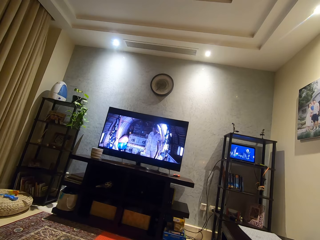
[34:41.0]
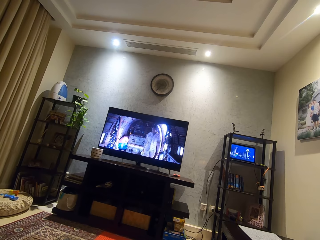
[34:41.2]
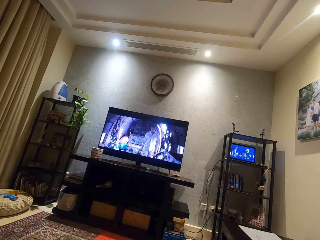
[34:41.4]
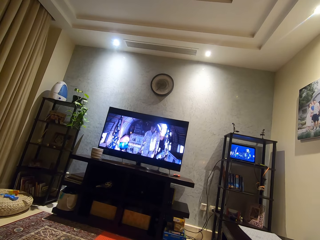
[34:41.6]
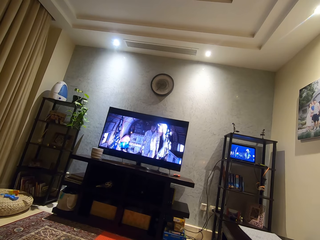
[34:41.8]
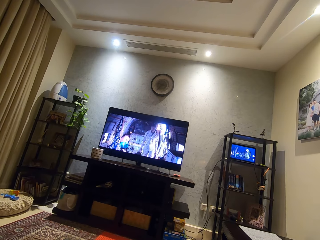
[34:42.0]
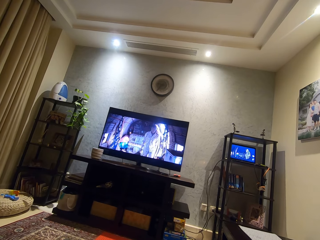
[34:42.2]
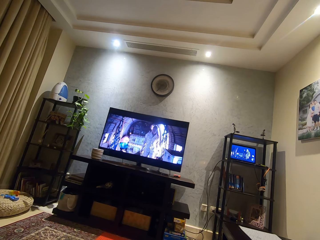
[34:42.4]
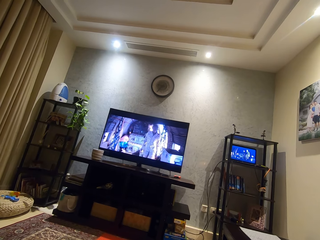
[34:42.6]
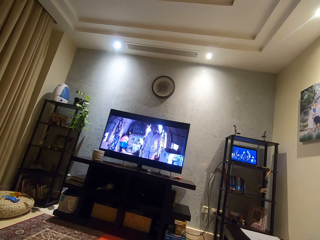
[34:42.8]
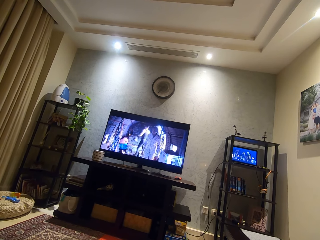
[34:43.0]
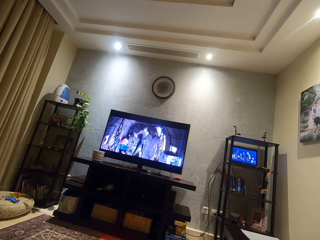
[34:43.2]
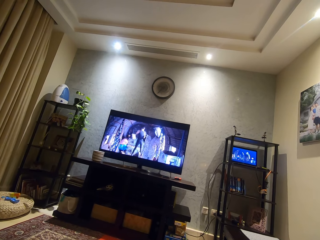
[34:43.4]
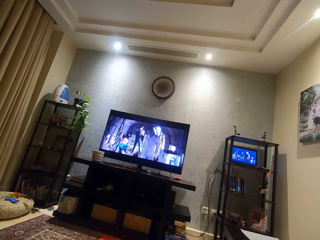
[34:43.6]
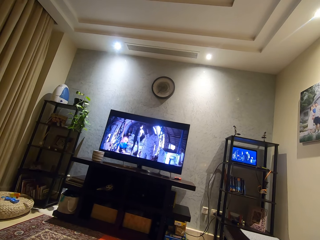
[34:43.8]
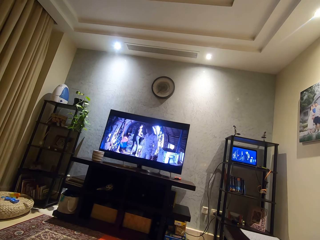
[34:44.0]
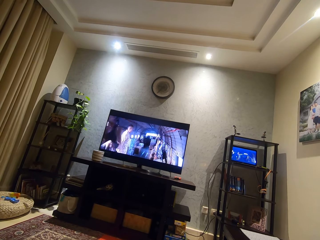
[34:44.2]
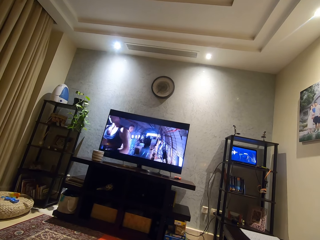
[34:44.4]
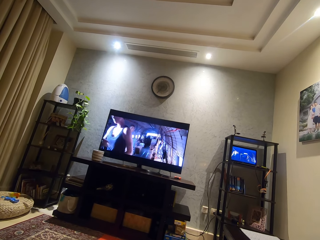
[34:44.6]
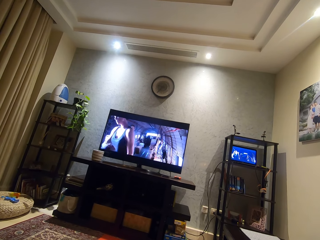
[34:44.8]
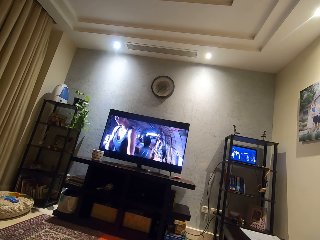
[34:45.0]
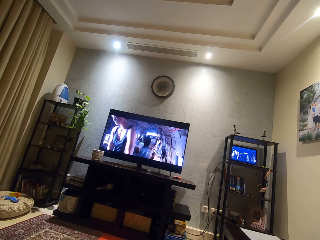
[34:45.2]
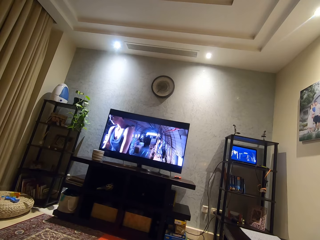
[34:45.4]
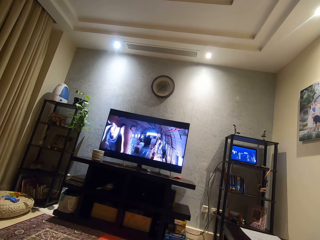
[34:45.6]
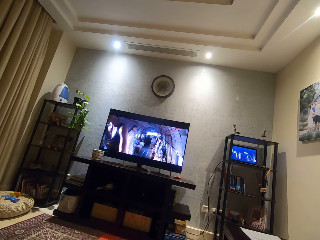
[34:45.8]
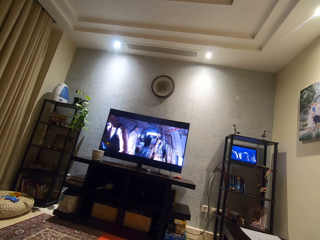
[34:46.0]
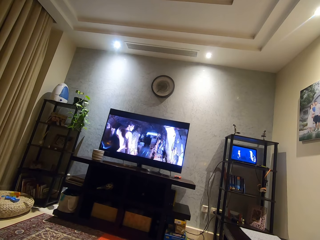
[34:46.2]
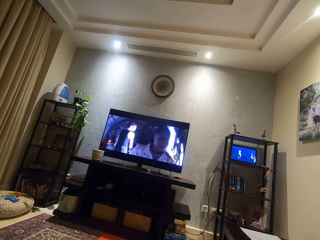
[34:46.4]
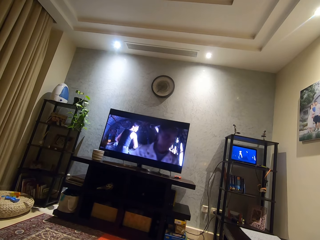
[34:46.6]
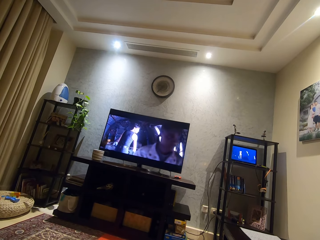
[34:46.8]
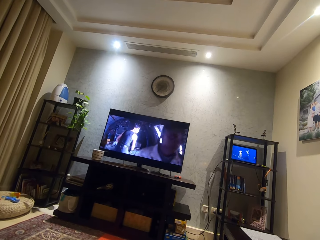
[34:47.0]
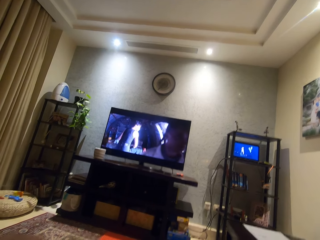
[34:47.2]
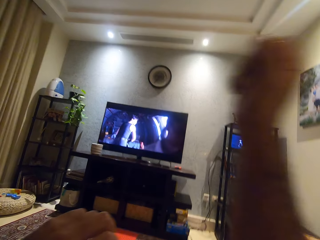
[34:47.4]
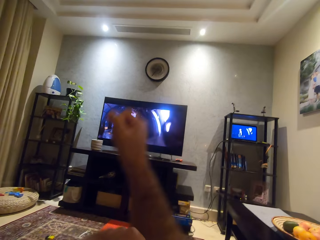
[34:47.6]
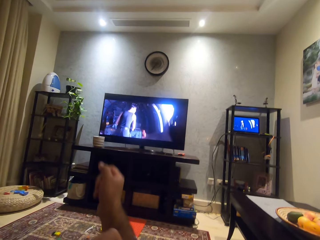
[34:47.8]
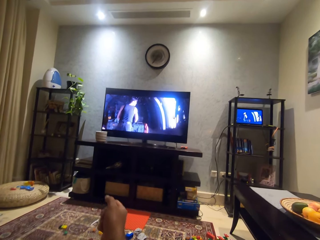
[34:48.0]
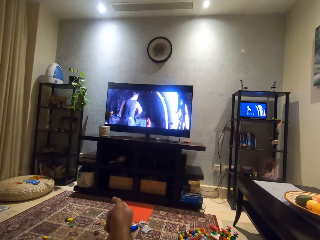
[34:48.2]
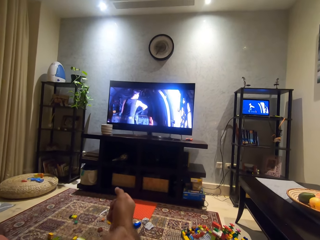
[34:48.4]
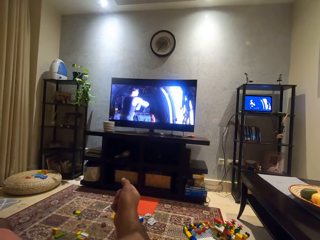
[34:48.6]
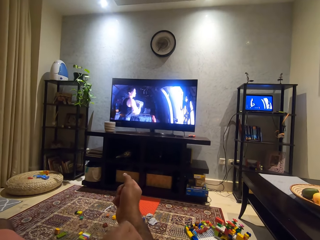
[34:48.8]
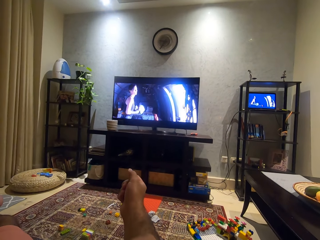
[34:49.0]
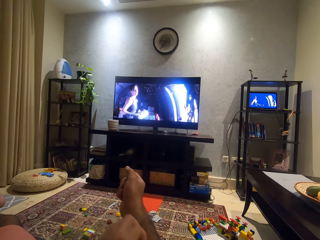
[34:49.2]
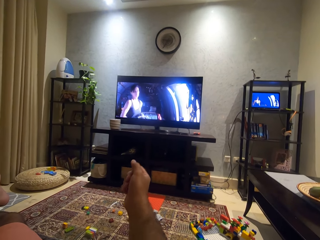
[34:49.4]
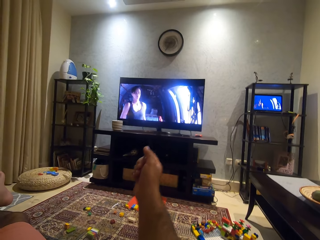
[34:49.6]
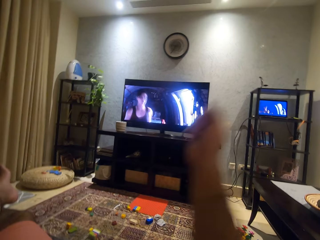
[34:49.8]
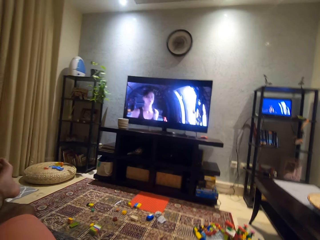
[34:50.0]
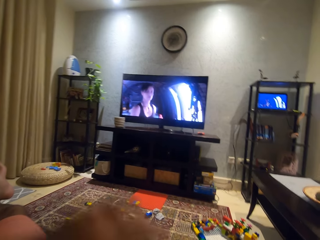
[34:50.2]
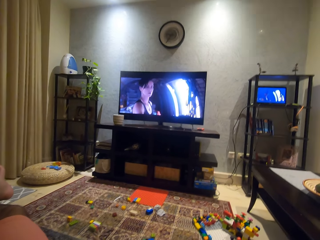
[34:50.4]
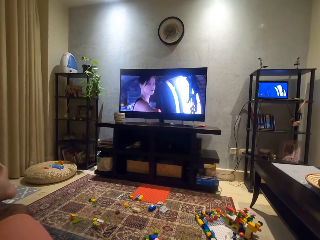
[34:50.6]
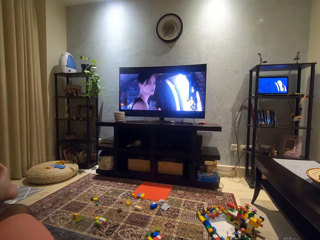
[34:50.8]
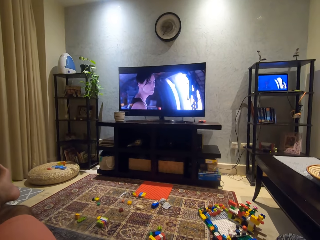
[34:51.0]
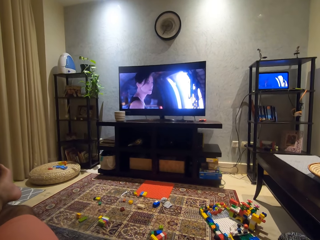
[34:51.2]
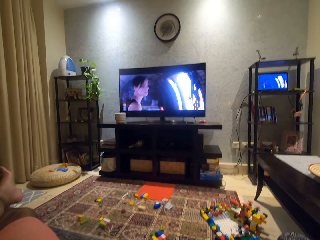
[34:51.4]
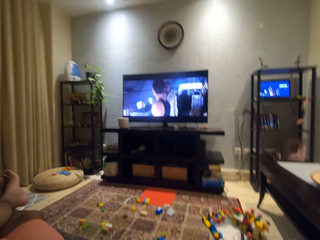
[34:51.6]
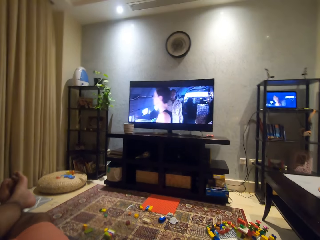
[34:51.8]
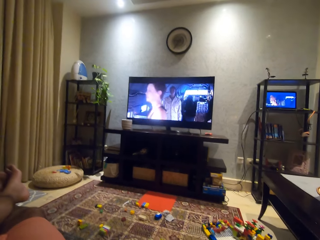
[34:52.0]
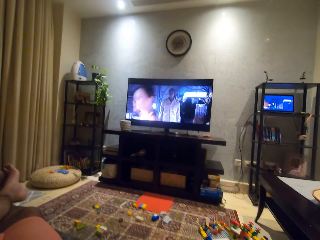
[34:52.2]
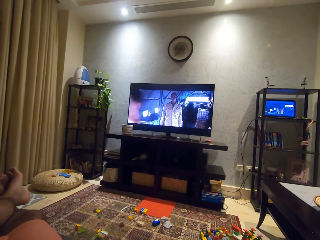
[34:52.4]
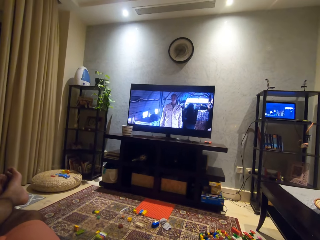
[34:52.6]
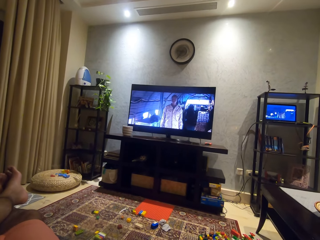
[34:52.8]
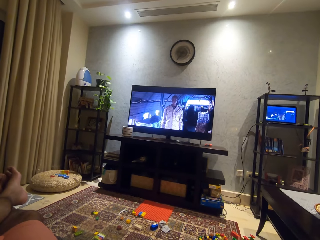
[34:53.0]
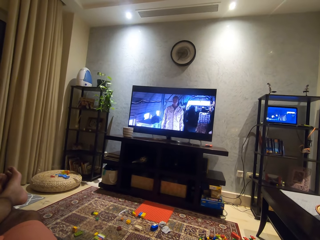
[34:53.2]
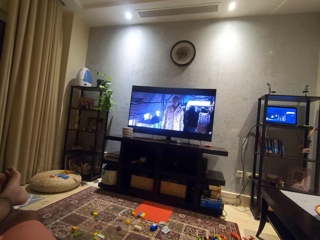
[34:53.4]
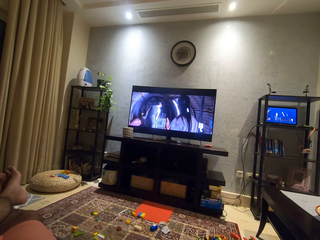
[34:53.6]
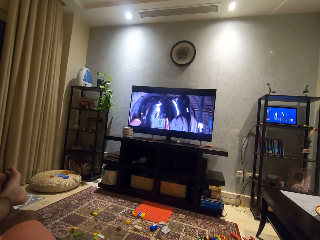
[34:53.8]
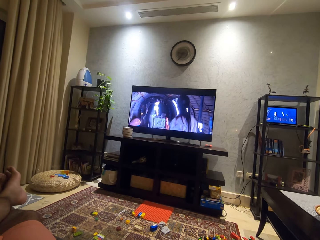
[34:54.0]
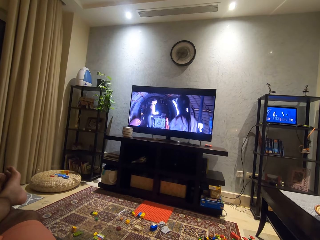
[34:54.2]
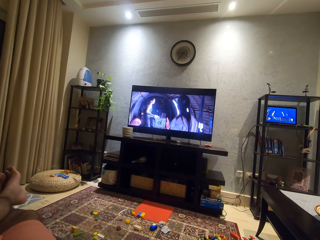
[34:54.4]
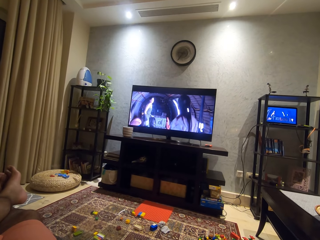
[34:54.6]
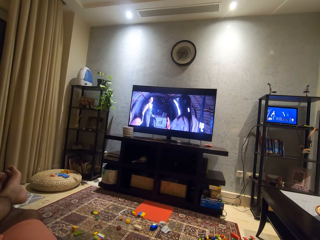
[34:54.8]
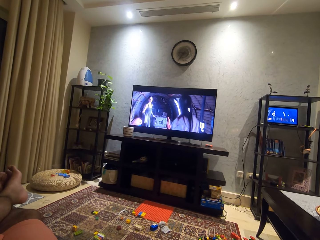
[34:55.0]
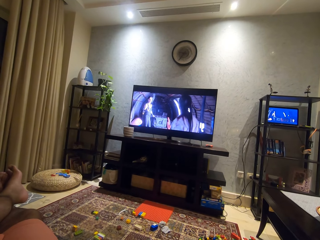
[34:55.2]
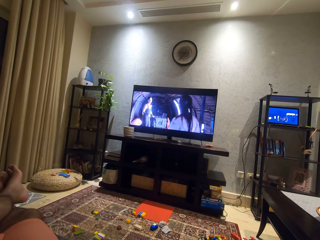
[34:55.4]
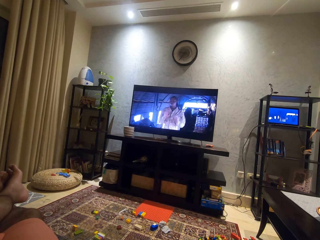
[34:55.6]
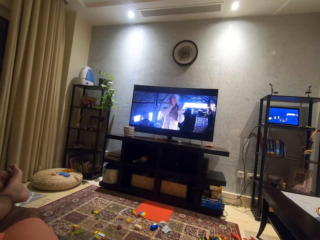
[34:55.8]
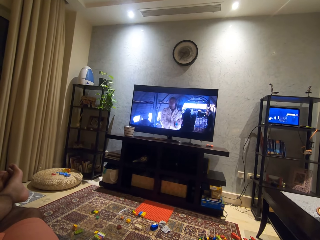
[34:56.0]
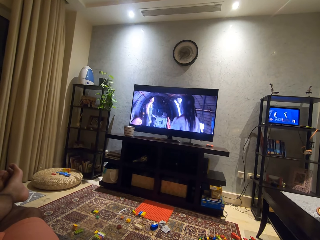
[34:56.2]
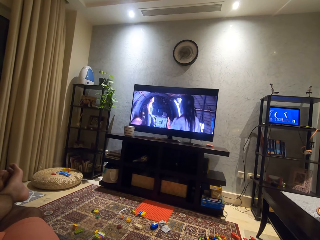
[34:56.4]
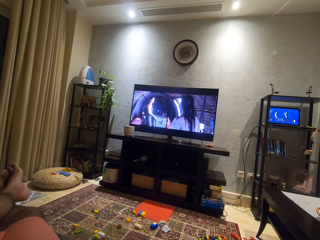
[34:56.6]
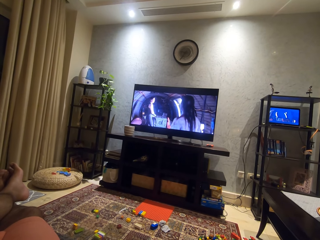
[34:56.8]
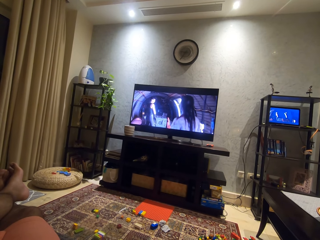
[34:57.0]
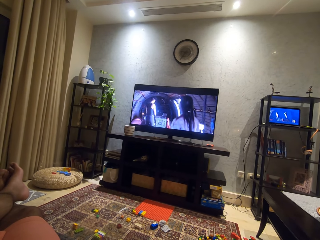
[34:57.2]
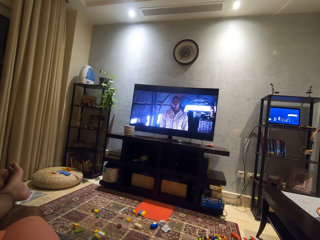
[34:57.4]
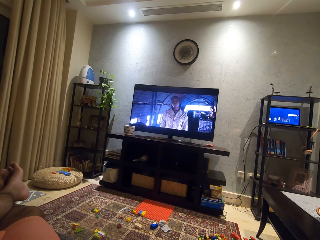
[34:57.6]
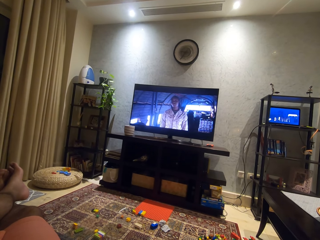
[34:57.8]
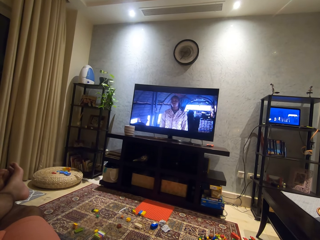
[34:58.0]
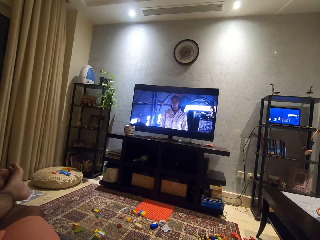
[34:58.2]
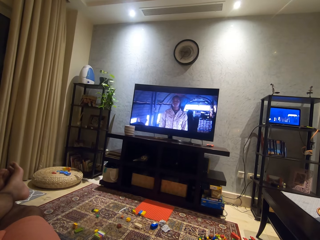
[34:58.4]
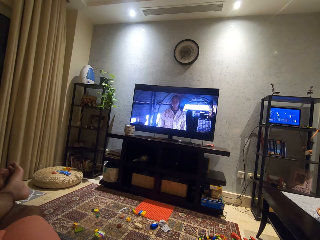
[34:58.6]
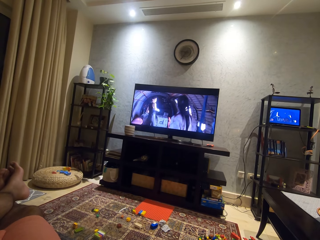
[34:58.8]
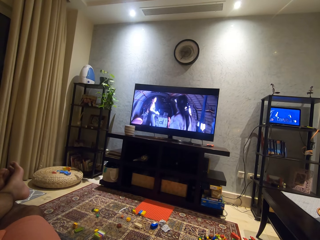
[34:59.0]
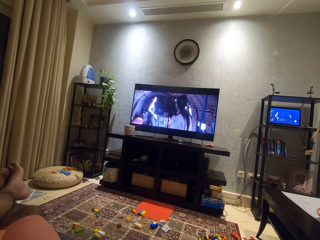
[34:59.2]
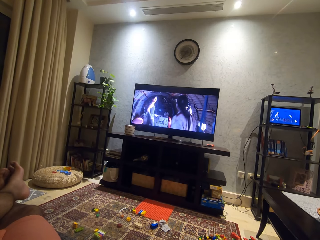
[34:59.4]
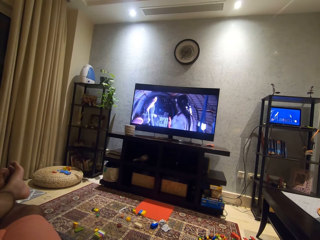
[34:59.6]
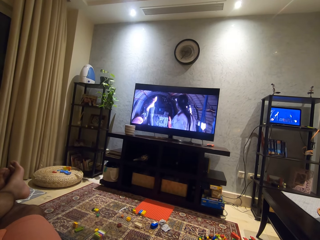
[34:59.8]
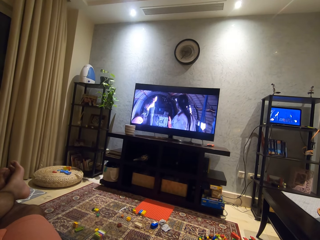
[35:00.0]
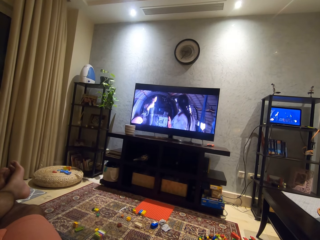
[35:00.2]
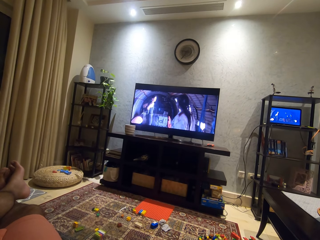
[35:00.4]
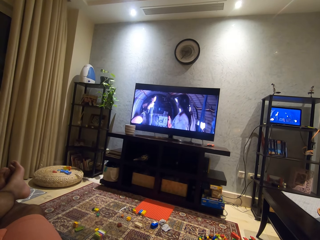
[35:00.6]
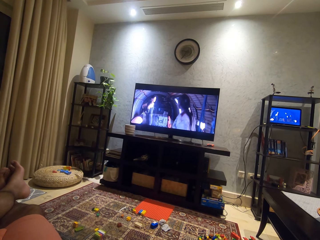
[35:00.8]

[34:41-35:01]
The camera wearer stretches his hand. He scratches his right hand with his left hand. He lifts up his hand. He adjusts his camera with both hands. He watches the movie on the screen.

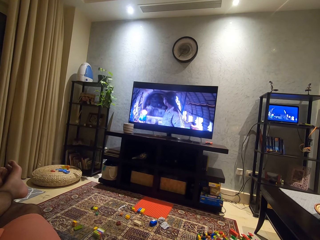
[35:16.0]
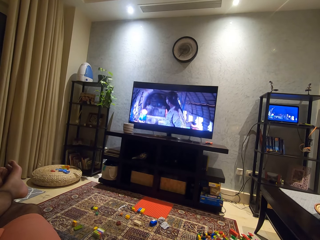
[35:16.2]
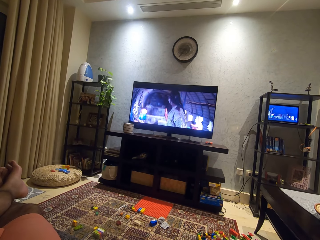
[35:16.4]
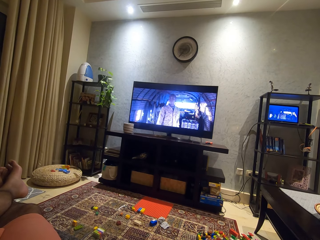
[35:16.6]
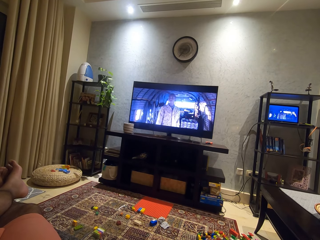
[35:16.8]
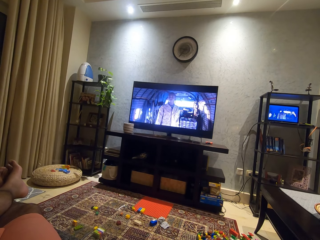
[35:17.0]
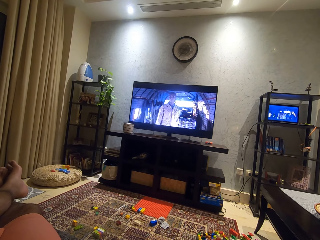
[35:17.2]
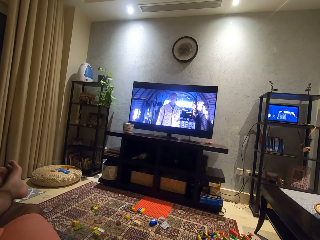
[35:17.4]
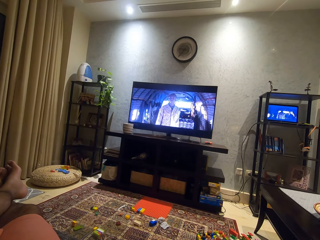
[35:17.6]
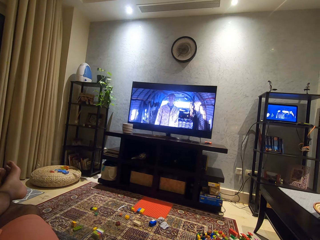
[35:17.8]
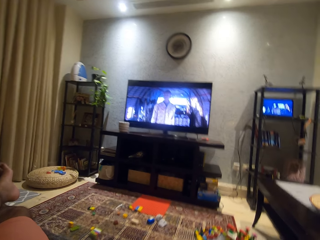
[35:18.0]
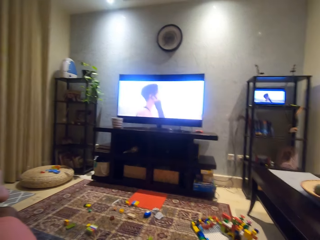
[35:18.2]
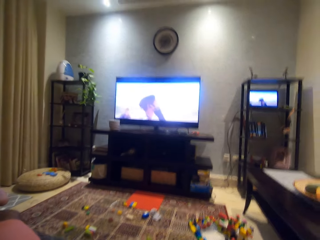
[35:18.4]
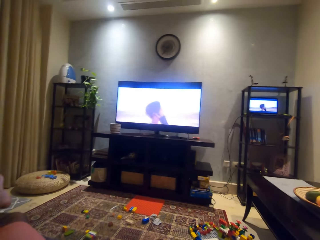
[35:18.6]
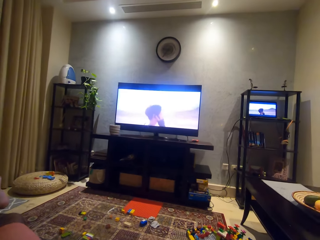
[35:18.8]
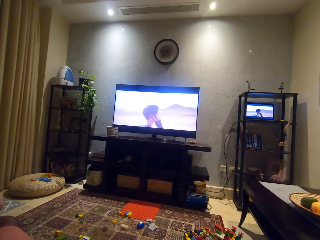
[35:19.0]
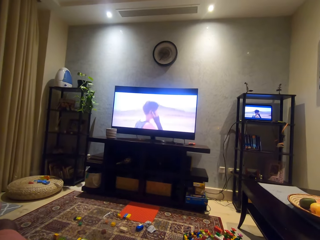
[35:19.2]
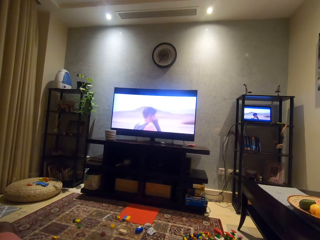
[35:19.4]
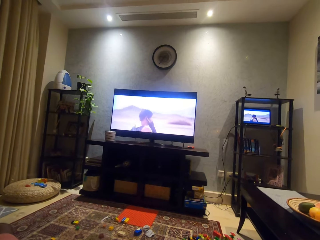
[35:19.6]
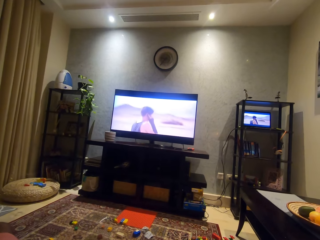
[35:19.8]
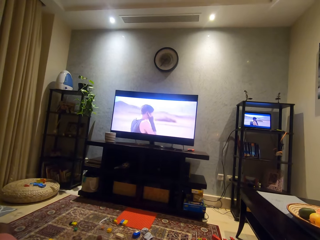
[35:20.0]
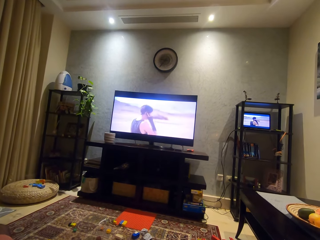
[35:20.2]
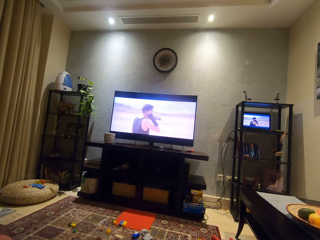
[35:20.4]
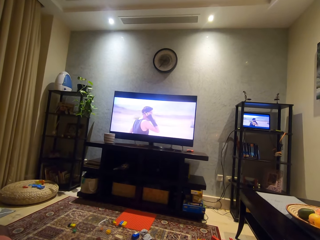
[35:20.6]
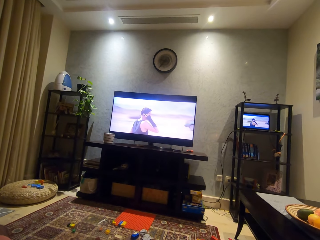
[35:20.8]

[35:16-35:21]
The camera wearer adjusts his camera. He watches the TV.
